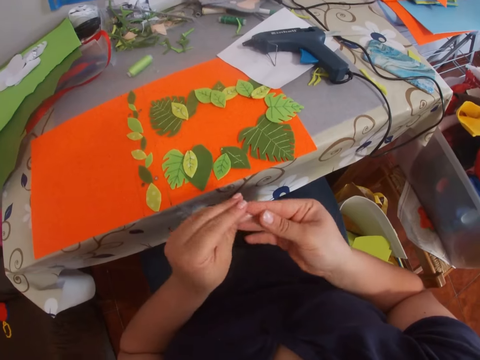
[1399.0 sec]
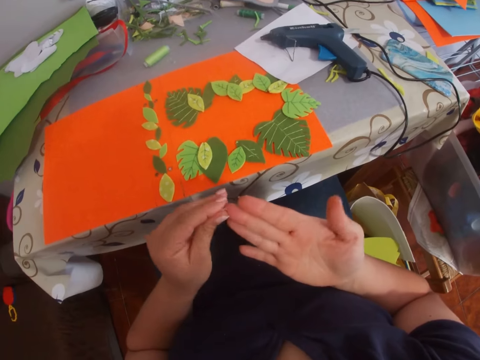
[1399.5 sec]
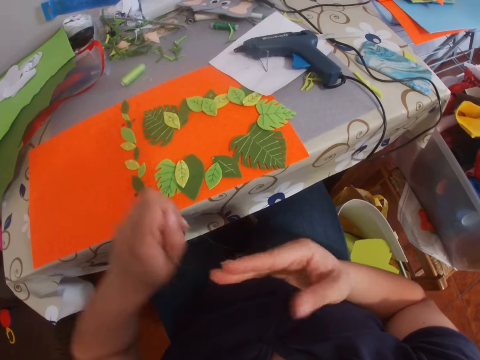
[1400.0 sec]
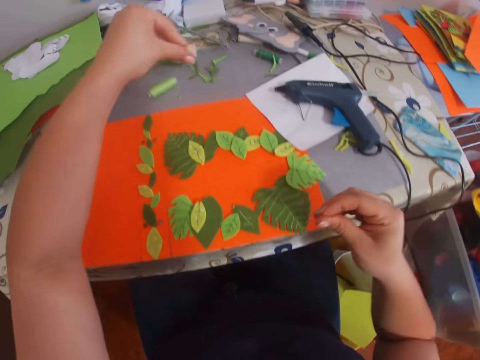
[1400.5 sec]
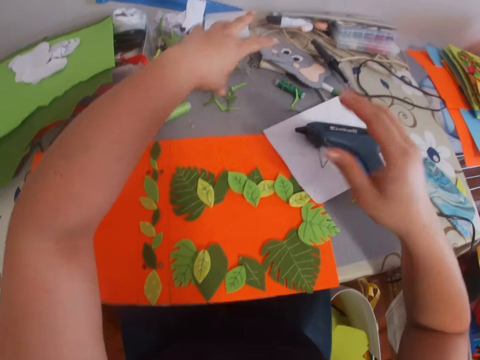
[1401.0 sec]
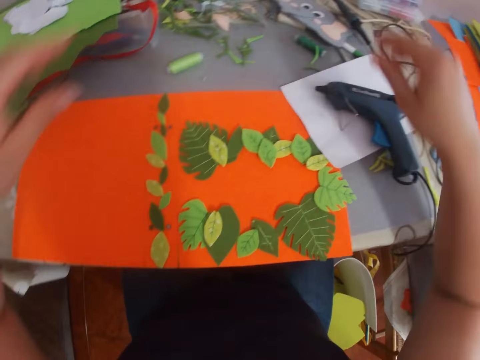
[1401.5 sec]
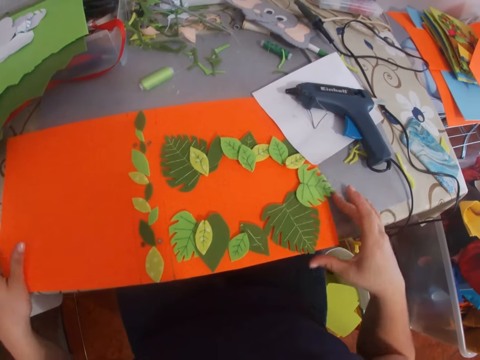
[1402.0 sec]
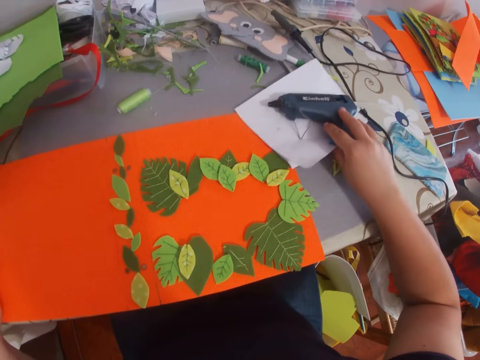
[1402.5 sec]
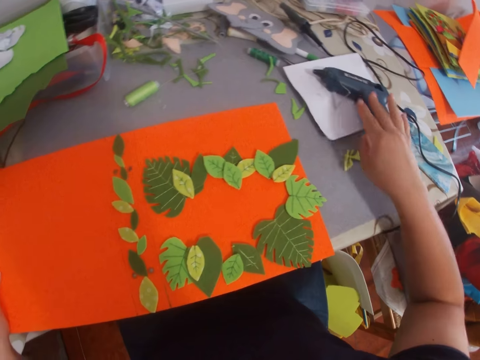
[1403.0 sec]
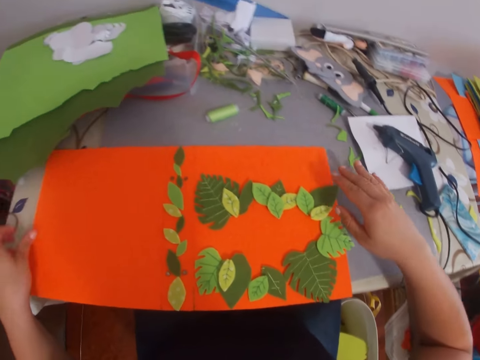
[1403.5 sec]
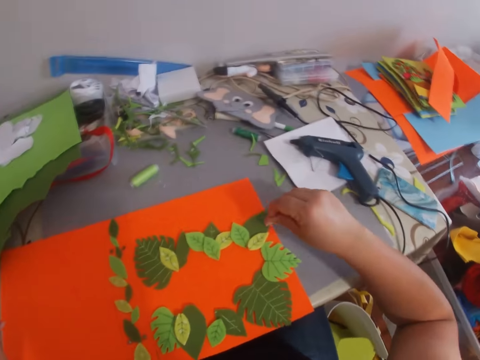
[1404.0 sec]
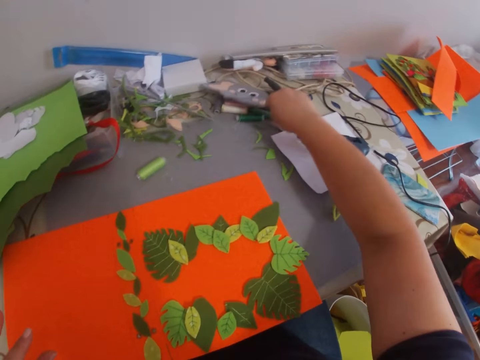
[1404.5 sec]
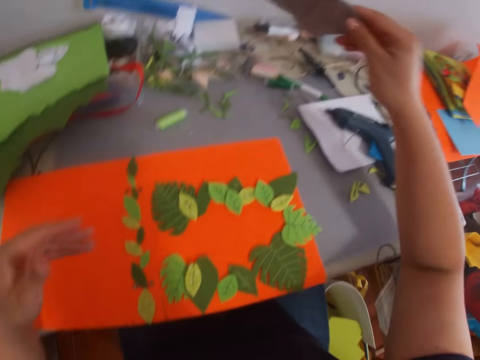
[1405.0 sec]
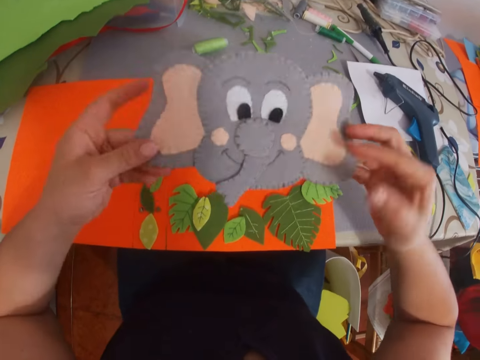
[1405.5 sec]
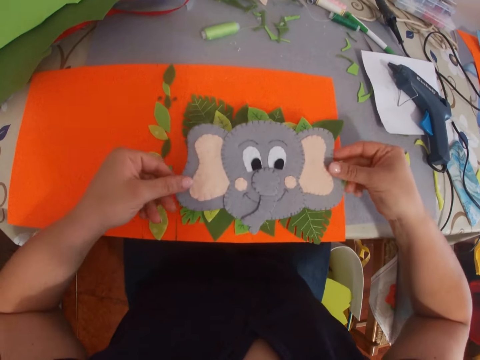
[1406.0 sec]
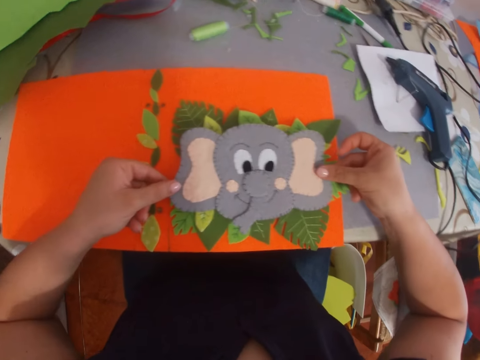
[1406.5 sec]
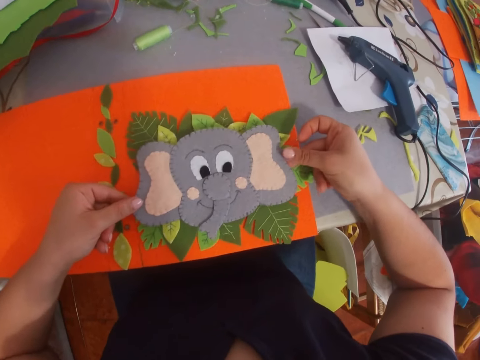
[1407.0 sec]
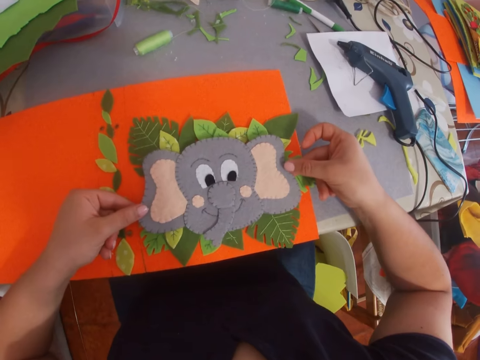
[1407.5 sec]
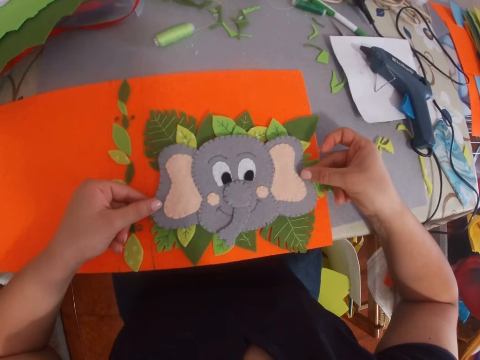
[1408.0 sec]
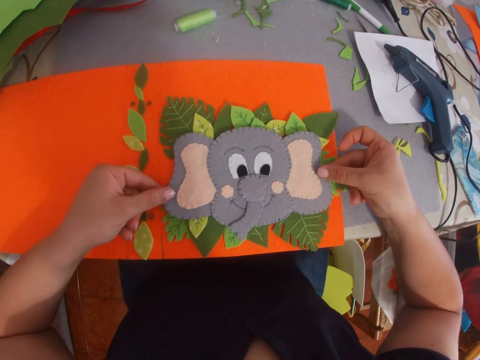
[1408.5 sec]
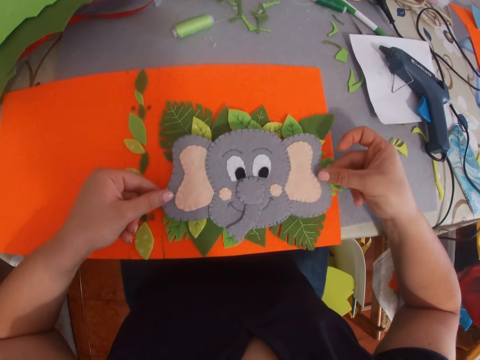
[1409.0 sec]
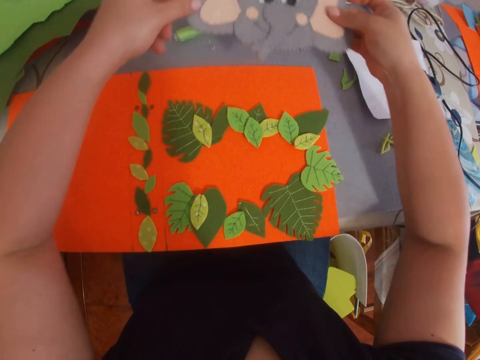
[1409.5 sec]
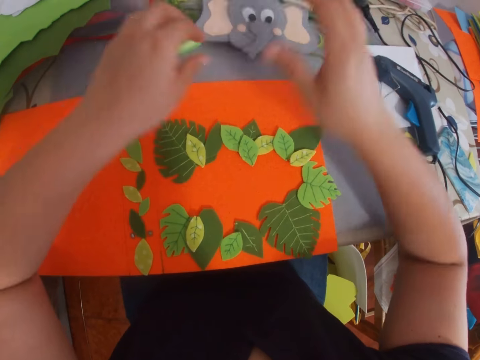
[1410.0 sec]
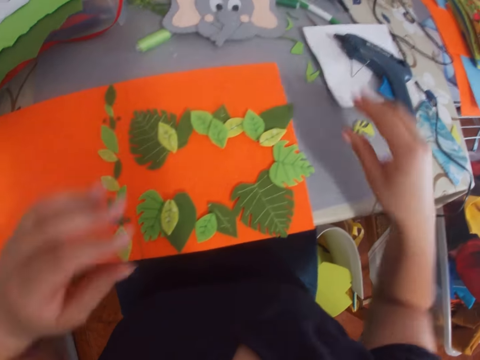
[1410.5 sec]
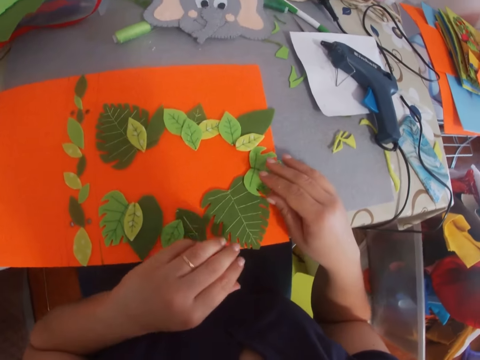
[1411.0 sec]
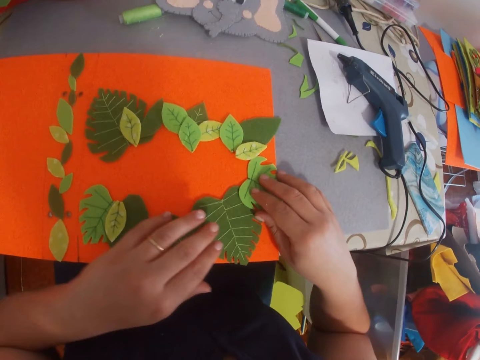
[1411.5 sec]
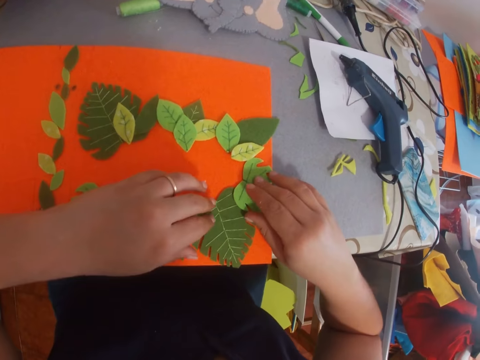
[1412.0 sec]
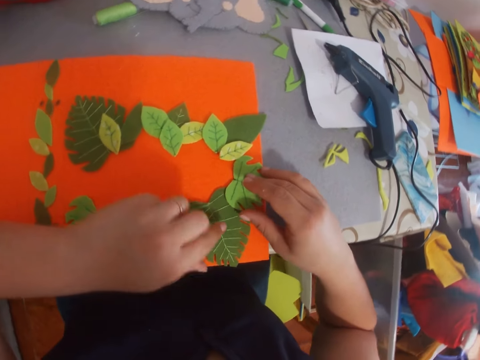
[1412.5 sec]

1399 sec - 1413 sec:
The camera wearer puts down dry glue. She moves a paper and glue gun aside, picks a piece of craft paper from the table, and places the craft paper on another piece of paper. She removes the craft paper from the other piece of paper, places the craft paper on the table, and wipes her hands. She removes the leaf from the piece of paper.

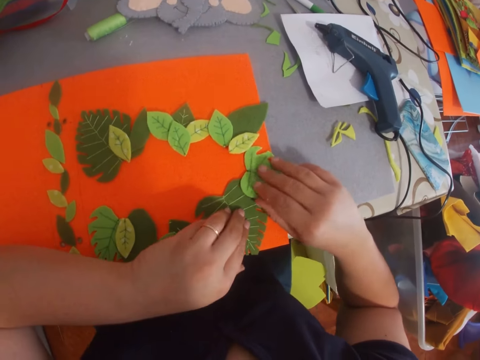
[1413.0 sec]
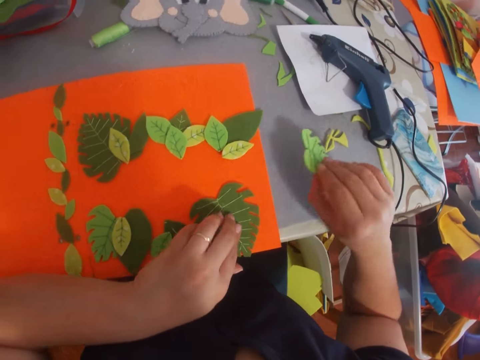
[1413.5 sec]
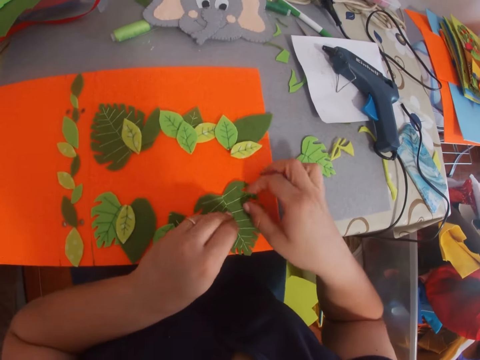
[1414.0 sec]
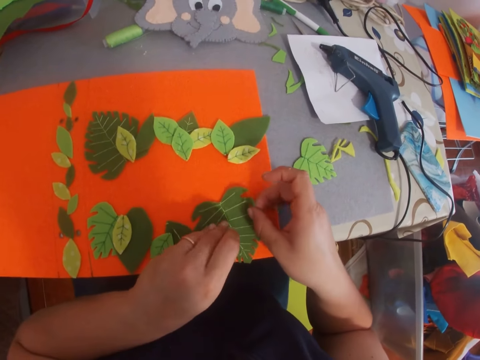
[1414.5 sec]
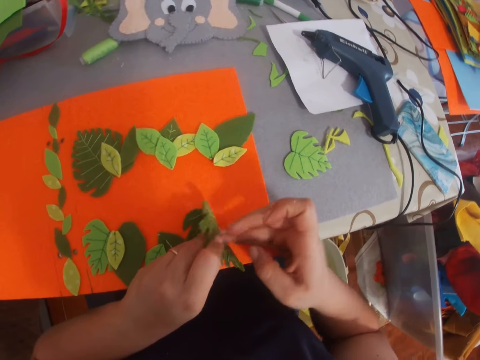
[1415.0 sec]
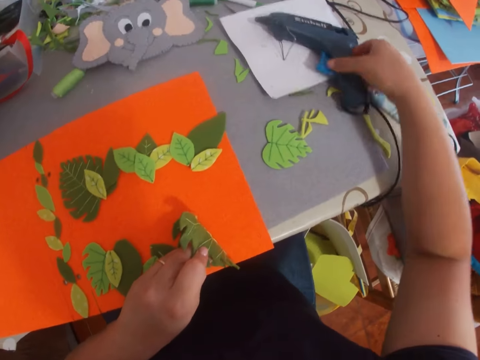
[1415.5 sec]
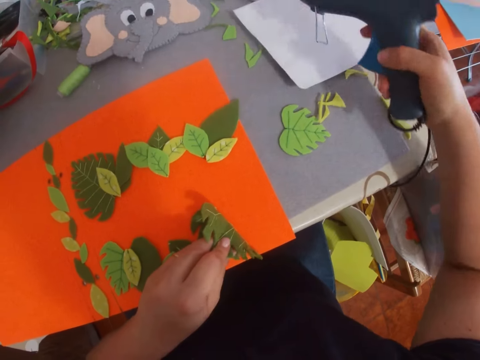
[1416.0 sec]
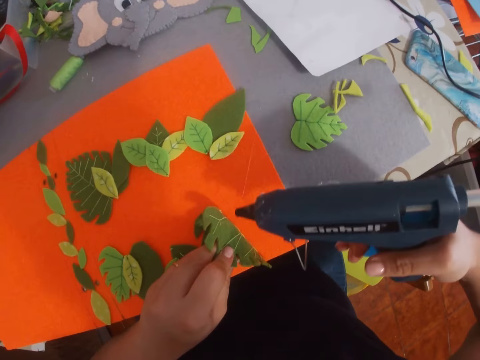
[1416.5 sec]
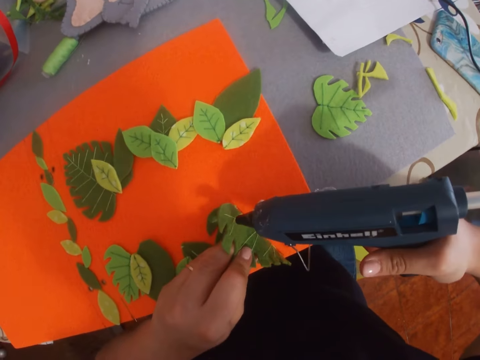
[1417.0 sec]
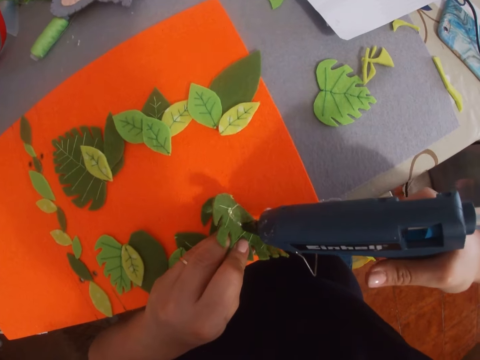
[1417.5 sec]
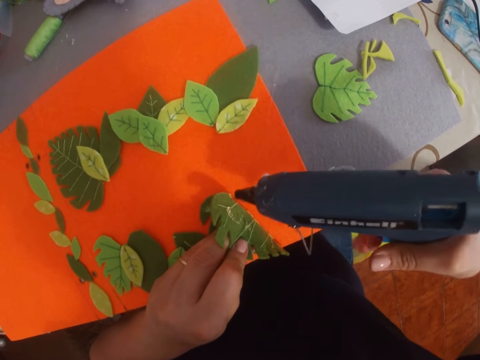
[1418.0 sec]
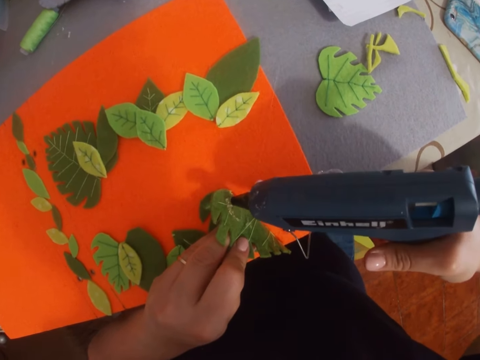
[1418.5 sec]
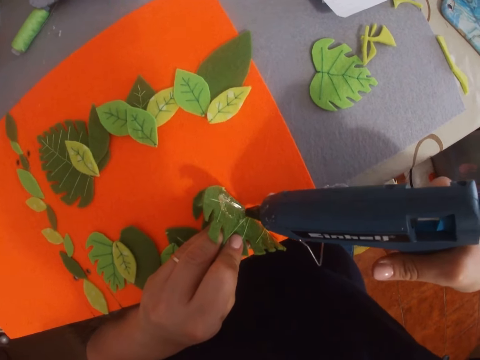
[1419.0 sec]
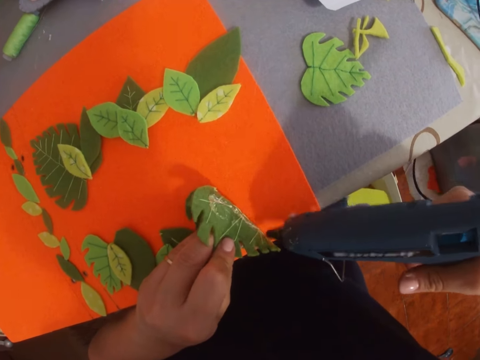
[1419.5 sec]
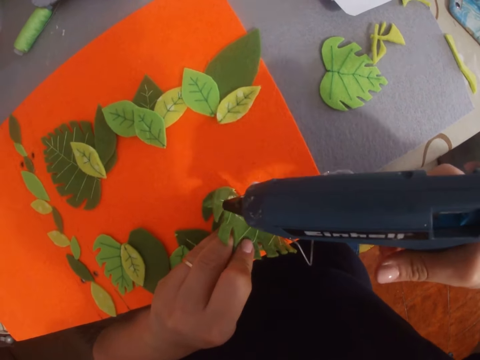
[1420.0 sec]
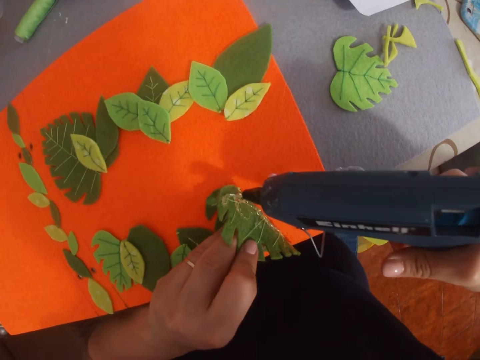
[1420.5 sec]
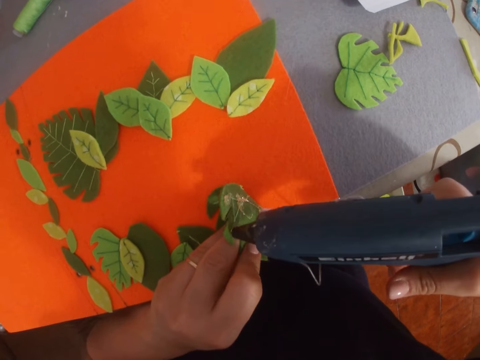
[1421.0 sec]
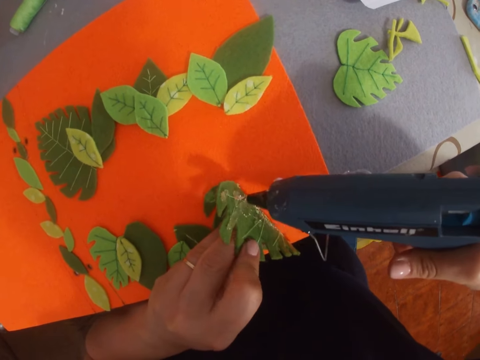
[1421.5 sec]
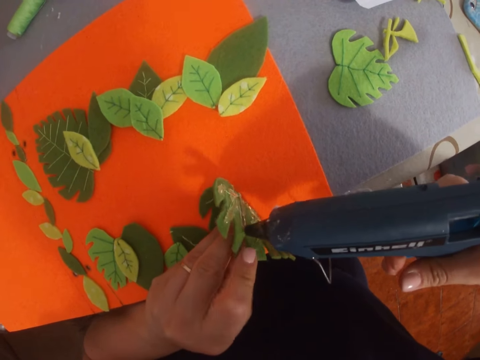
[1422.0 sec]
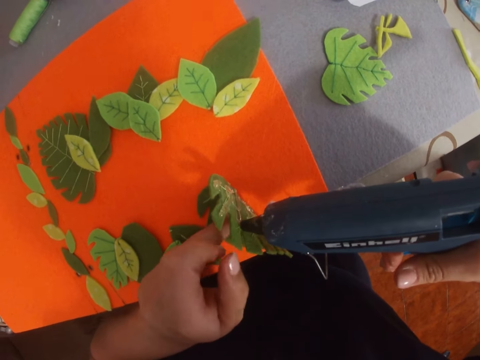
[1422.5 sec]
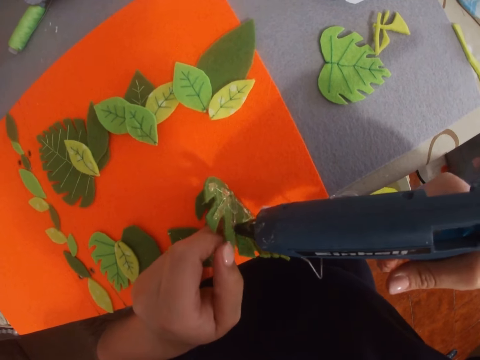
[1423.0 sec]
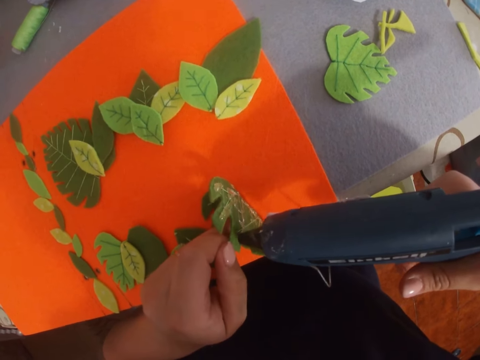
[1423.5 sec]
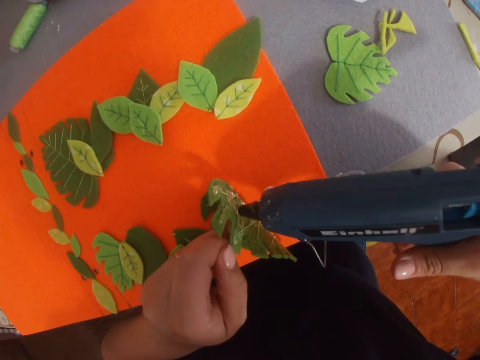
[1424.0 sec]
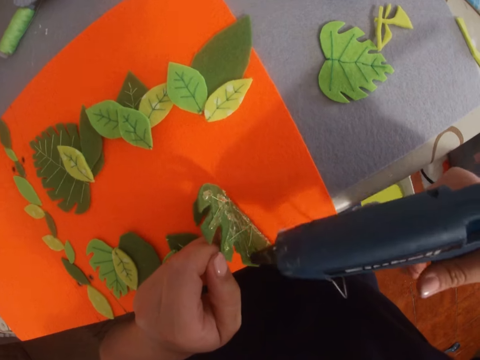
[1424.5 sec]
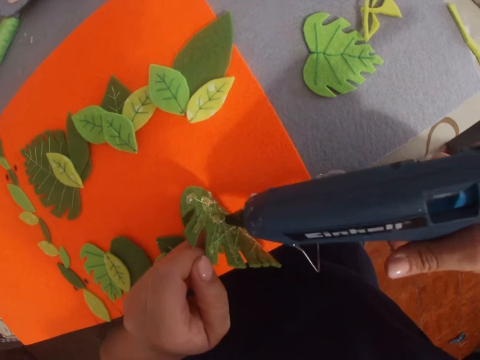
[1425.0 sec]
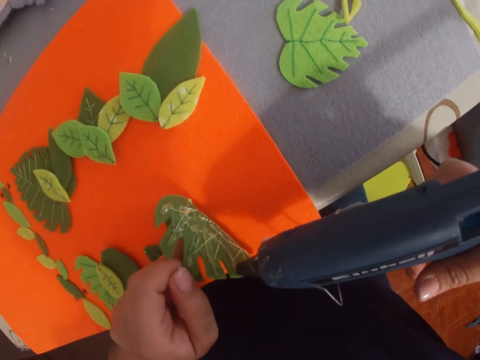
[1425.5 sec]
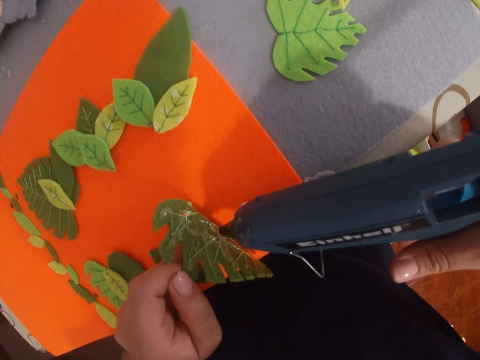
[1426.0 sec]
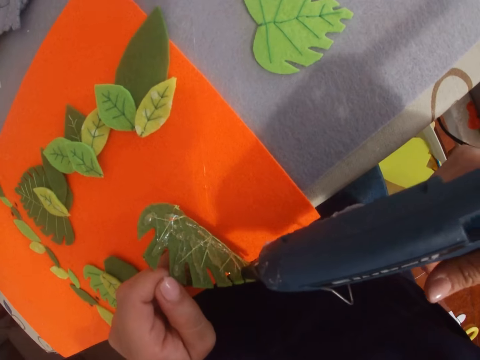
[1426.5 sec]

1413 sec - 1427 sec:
The camera wearer moves a craft paper, lifts the craft paper, picks a glue gun from the table, and puts the glue on the leaf.
